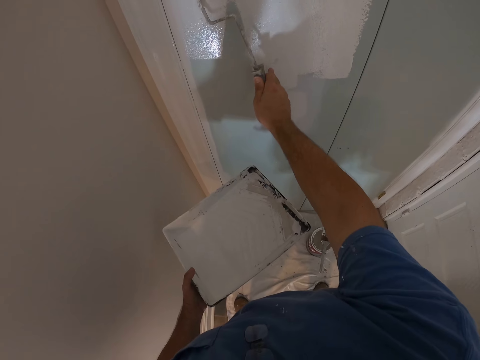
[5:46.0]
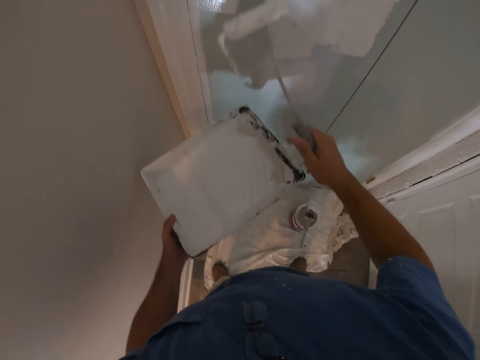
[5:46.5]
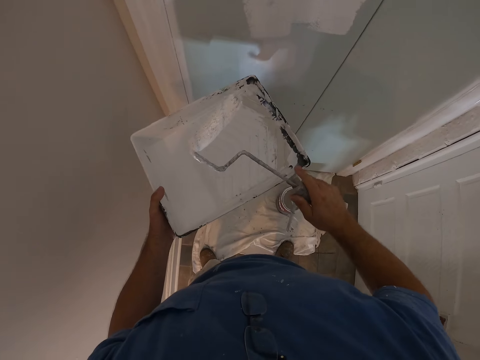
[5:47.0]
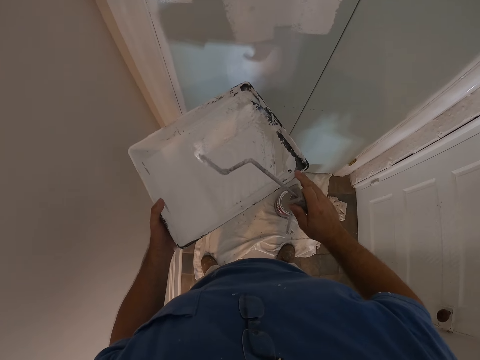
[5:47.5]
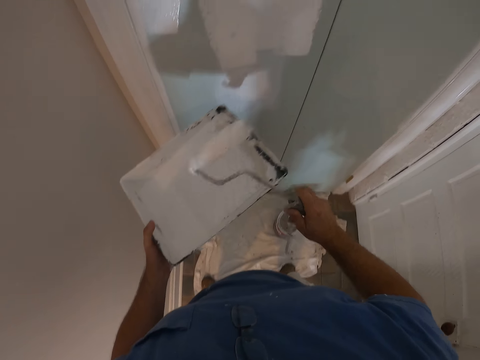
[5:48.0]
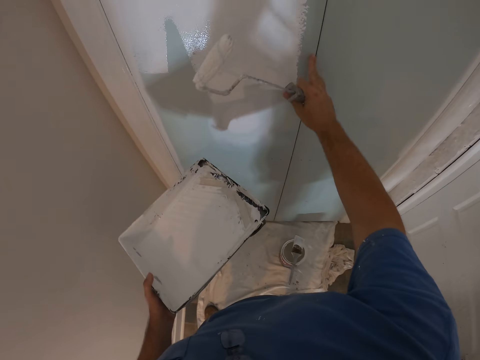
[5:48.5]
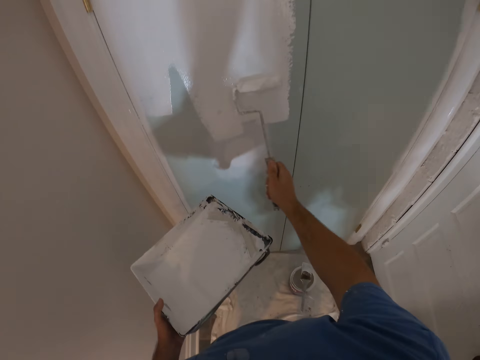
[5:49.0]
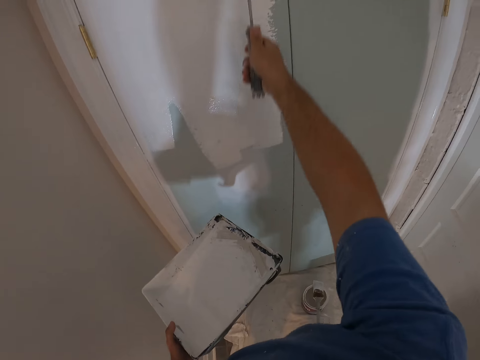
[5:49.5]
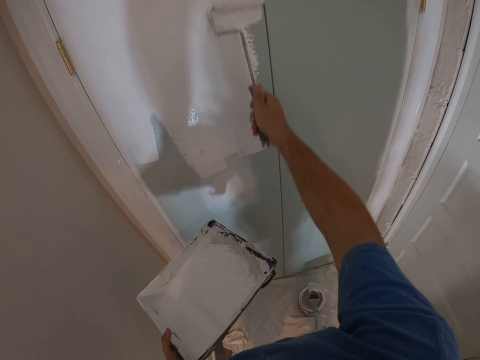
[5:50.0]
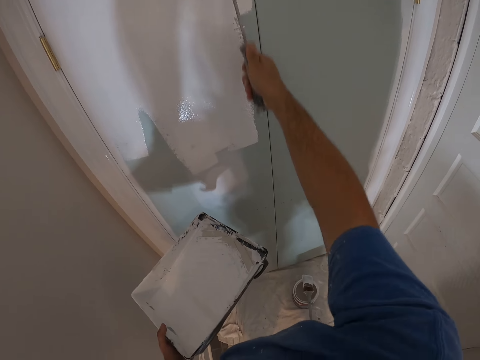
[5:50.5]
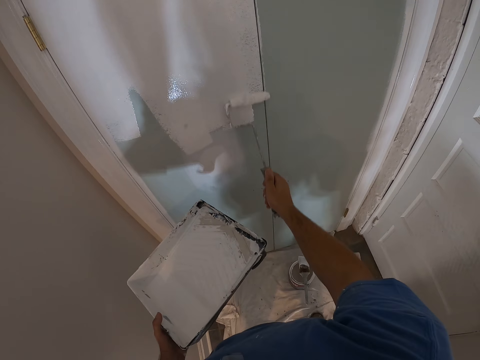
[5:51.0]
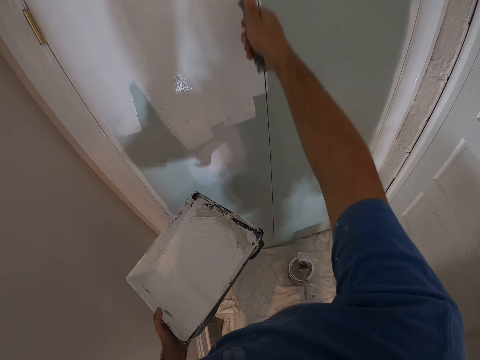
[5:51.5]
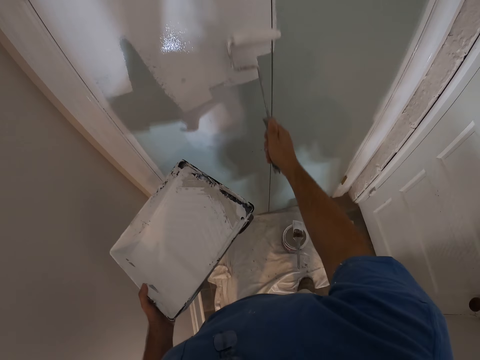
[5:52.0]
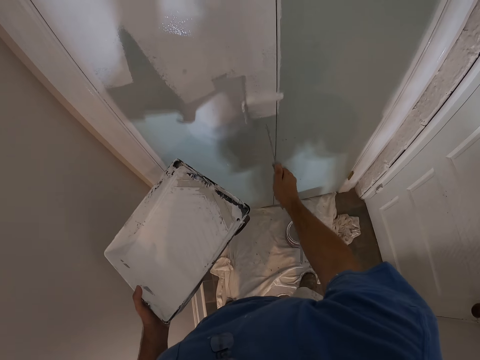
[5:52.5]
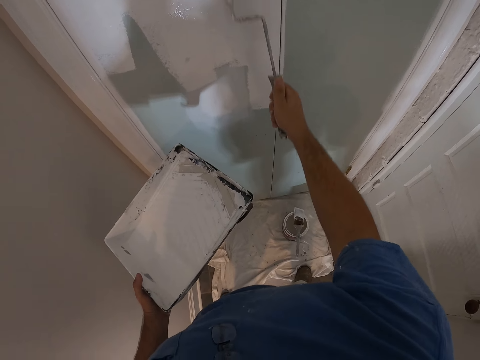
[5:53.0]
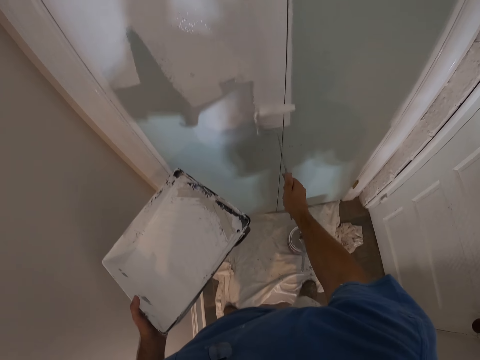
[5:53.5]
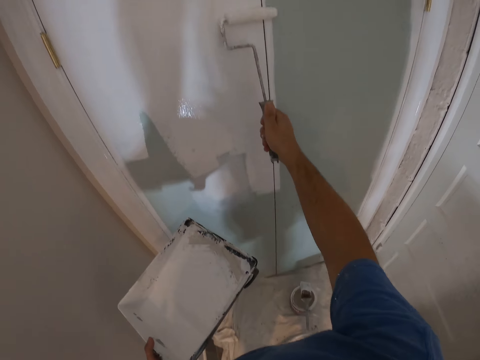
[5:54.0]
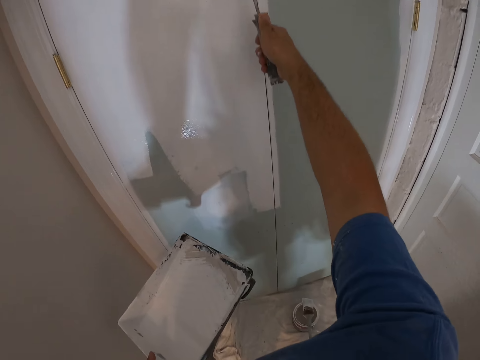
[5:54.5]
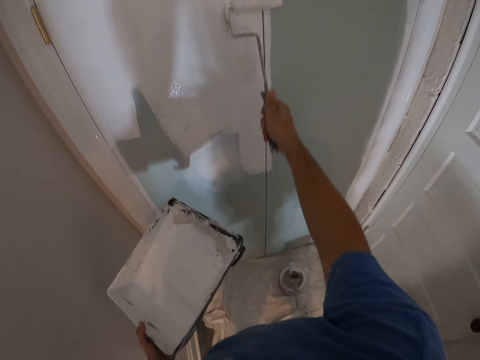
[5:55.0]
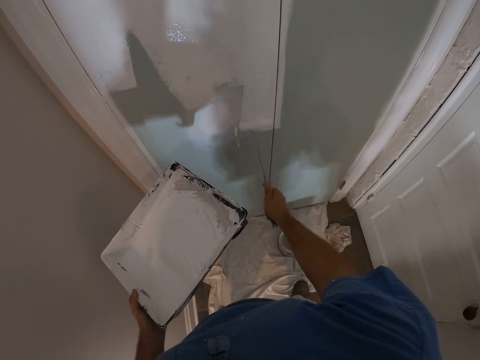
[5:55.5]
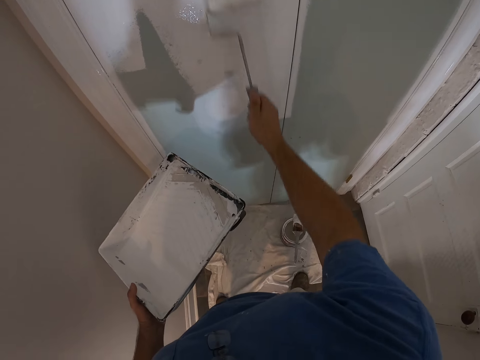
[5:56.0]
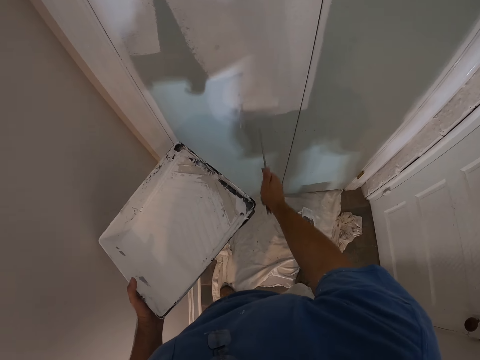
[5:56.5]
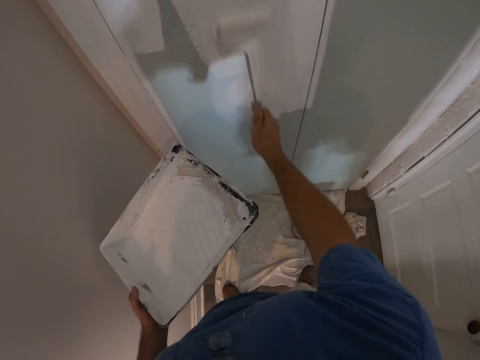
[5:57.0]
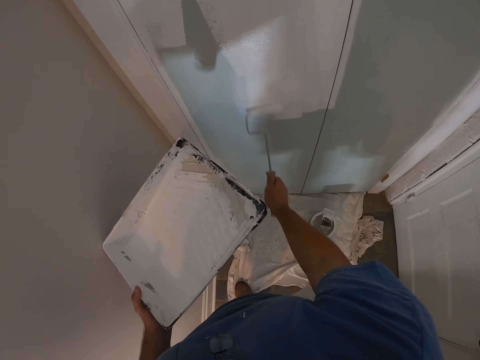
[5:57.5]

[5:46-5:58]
The camera wearer examines the paint roller. They paint the door.

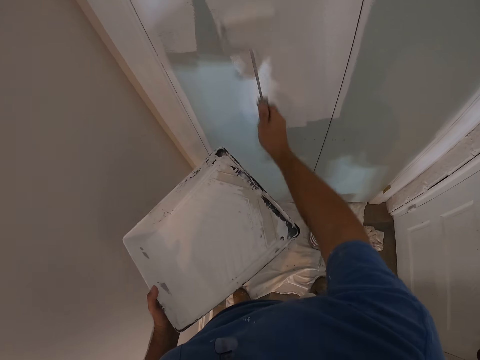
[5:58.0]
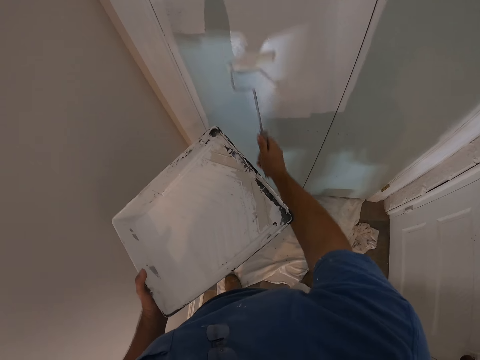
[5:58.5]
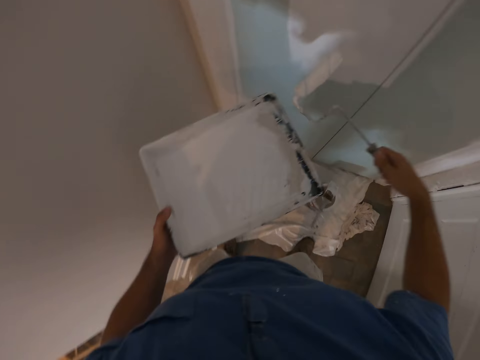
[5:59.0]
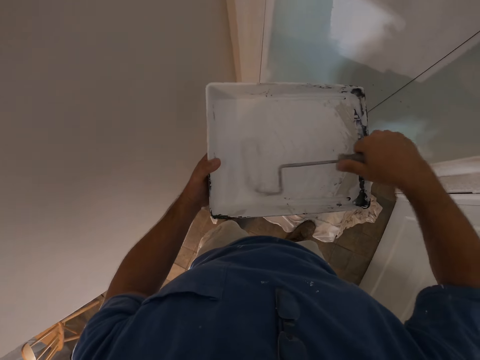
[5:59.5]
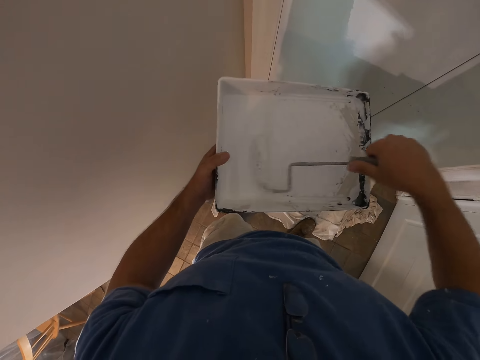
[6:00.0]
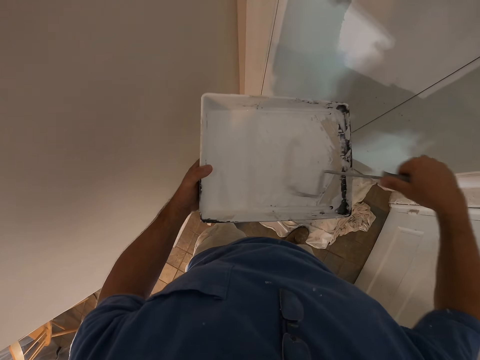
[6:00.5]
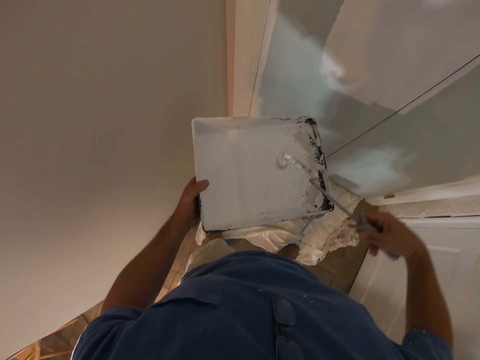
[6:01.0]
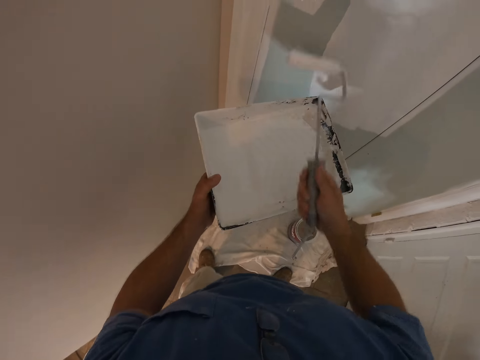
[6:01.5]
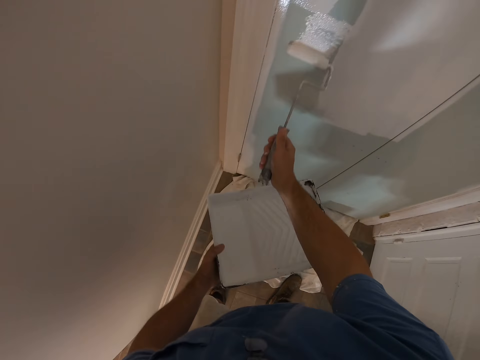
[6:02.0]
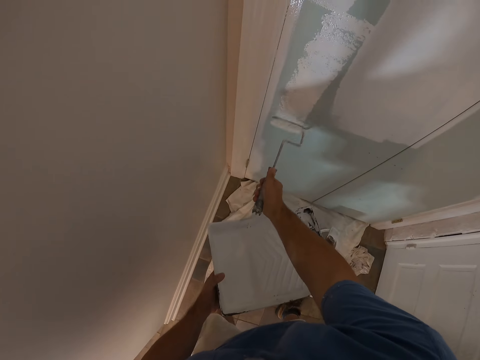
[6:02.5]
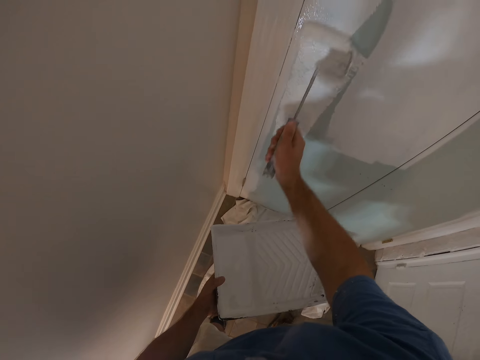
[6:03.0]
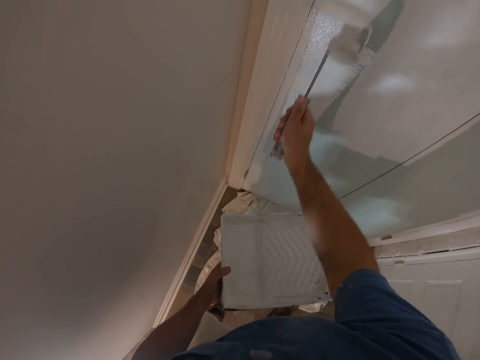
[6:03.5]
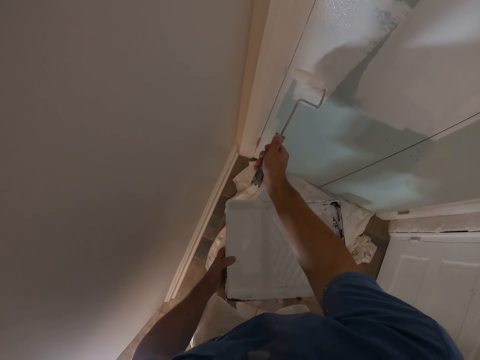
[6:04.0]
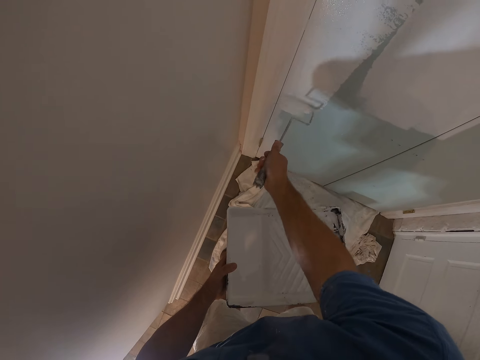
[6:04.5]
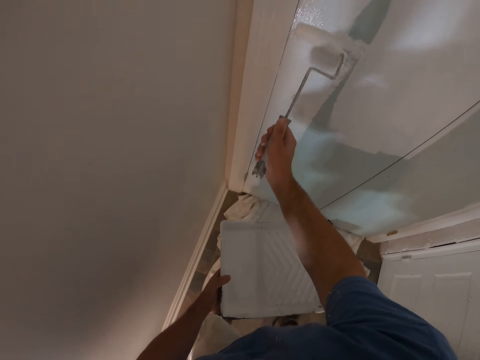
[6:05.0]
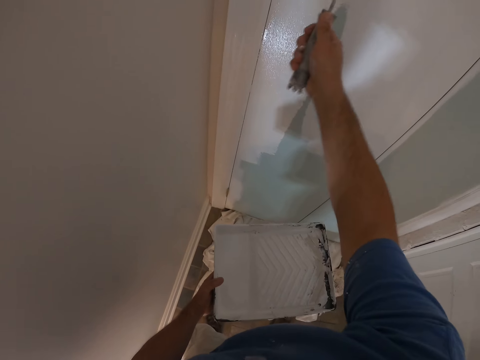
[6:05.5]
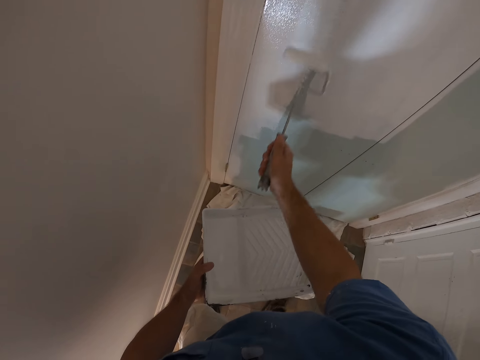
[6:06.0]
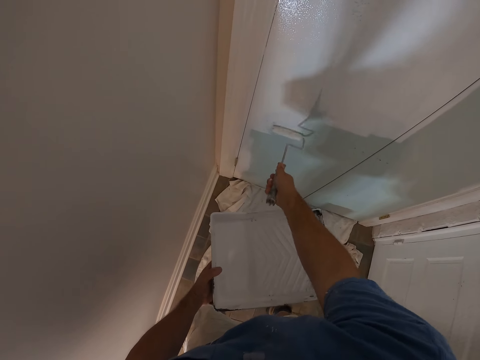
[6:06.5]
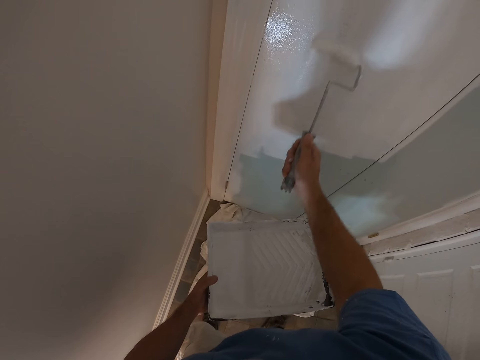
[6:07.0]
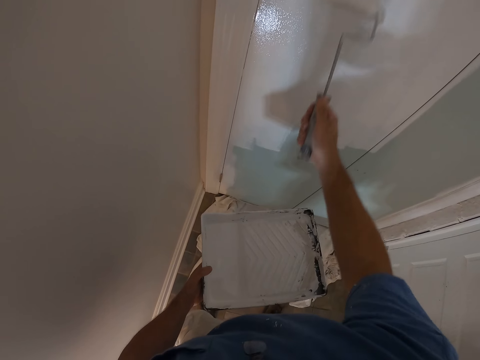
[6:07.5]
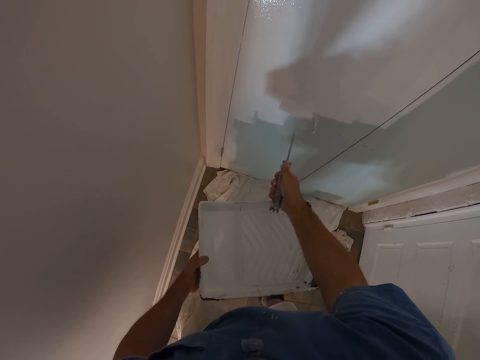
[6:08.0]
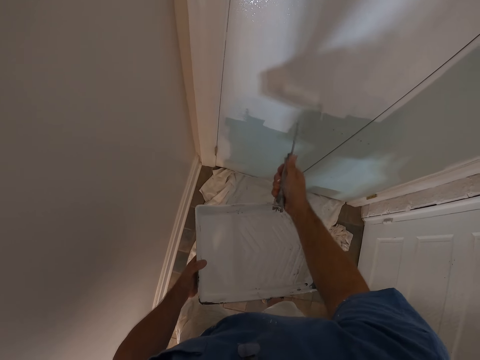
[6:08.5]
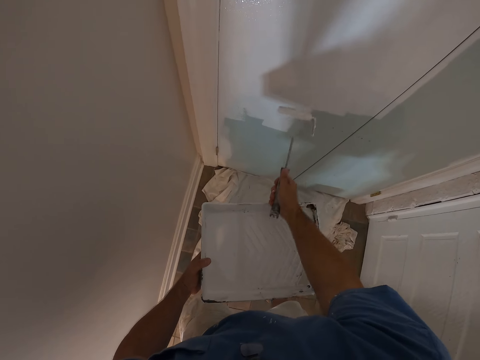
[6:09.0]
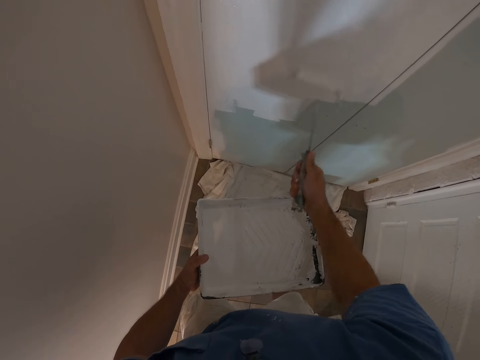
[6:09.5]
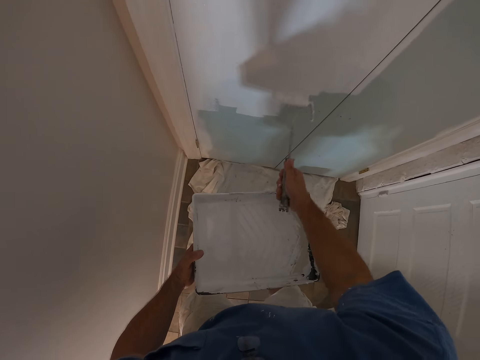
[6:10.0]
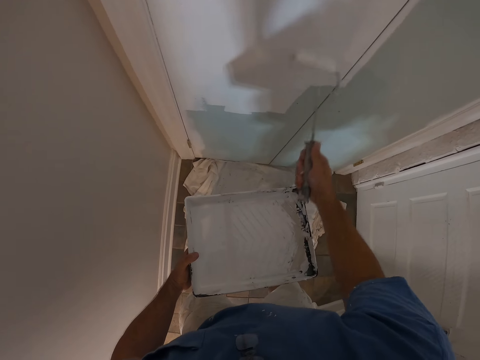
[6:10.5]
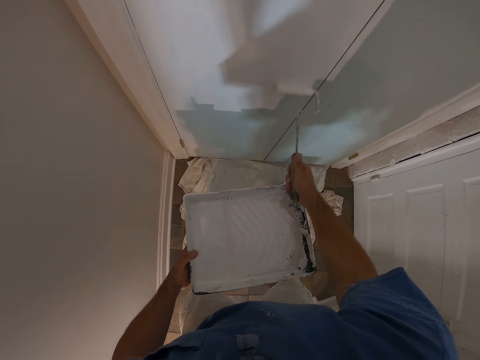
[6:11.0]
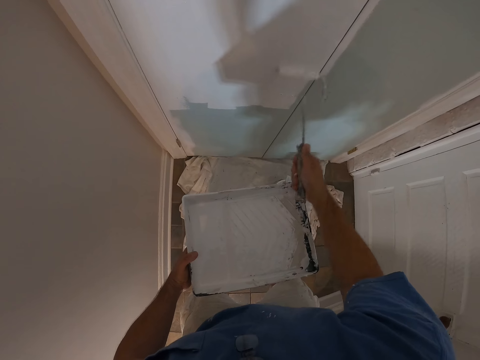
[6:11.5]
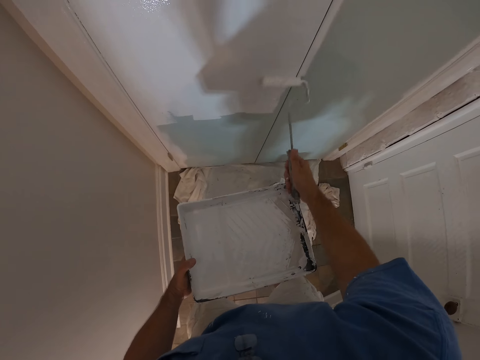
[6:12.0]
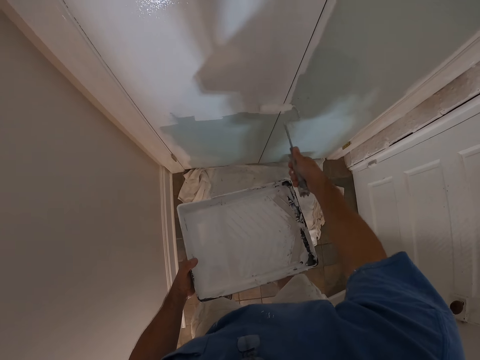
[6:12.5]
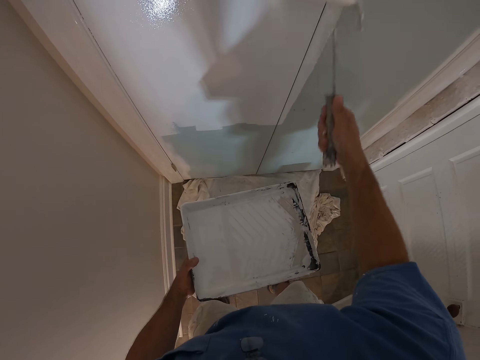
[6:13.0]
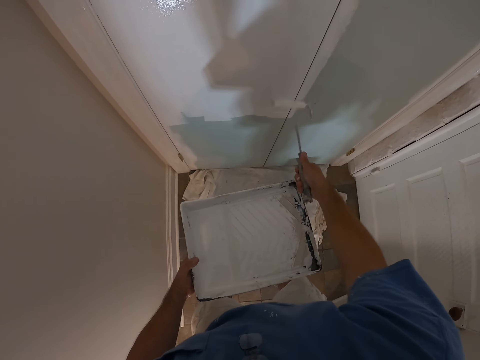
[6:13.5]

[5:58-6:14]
The camera wearer dips the paint roller brush into the paint can in his left hand. He paints the door. He paints the room with the paint roller brush in his right hand.
